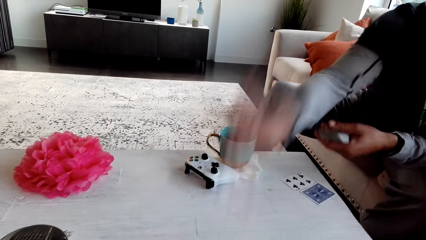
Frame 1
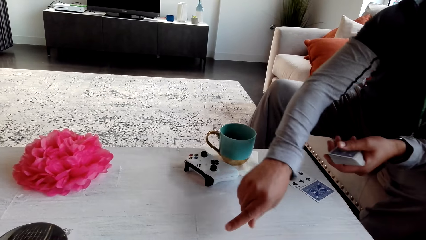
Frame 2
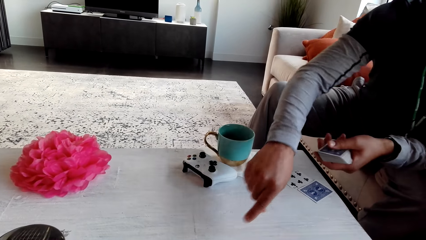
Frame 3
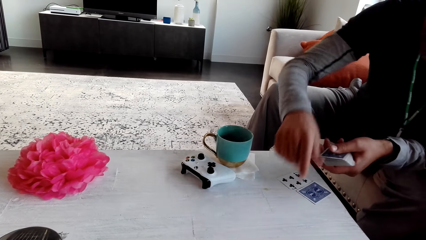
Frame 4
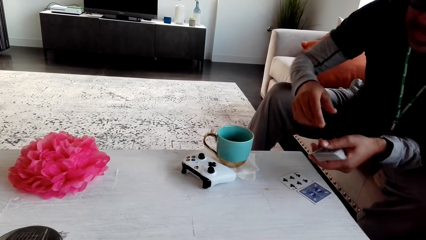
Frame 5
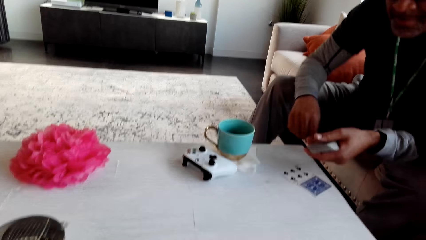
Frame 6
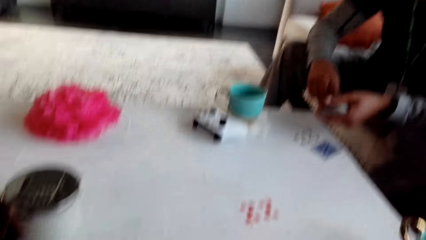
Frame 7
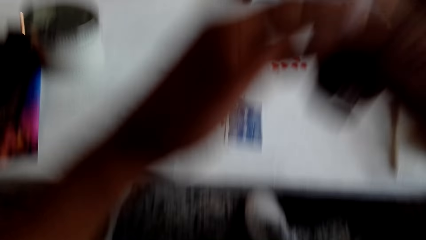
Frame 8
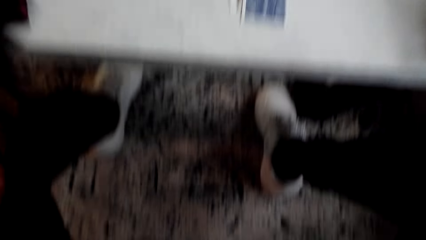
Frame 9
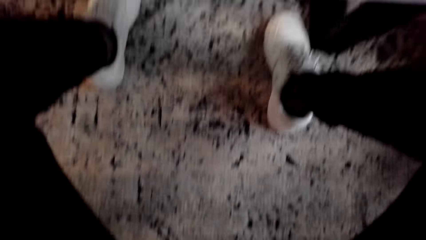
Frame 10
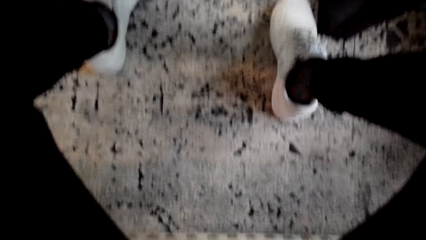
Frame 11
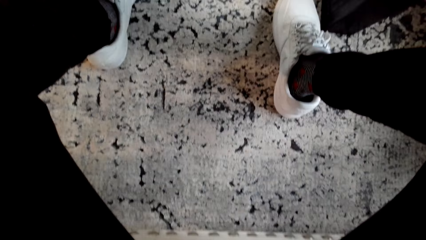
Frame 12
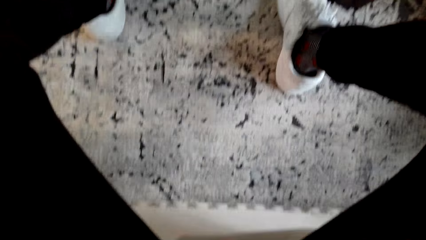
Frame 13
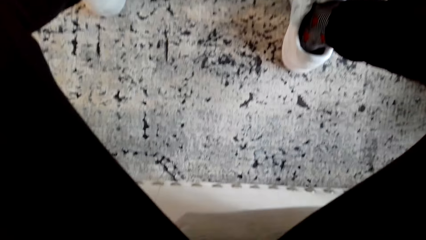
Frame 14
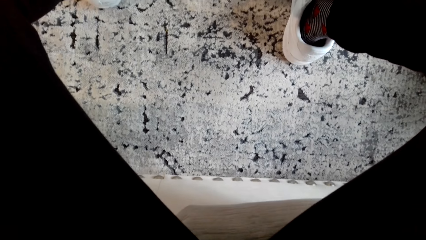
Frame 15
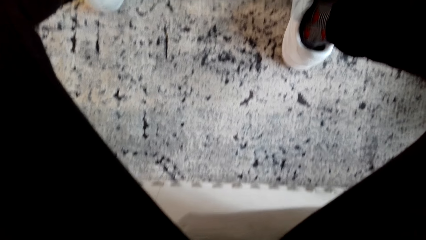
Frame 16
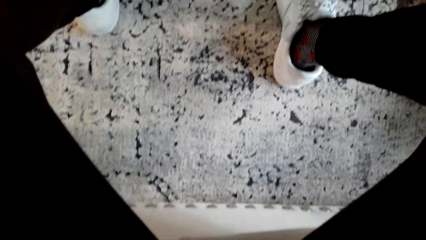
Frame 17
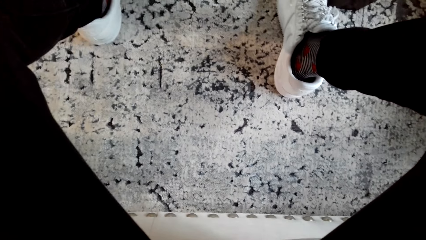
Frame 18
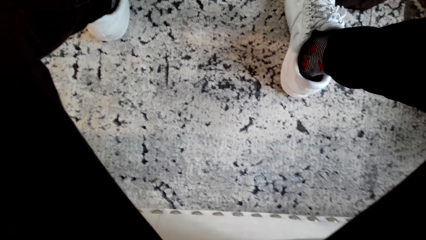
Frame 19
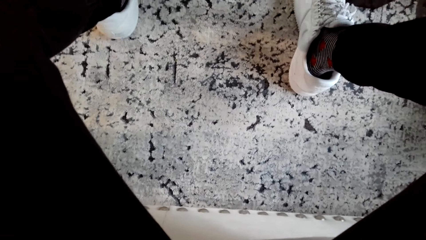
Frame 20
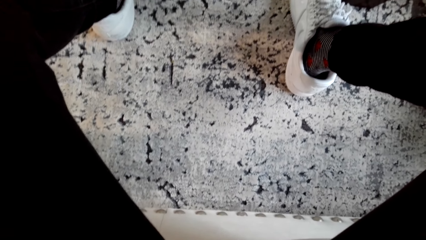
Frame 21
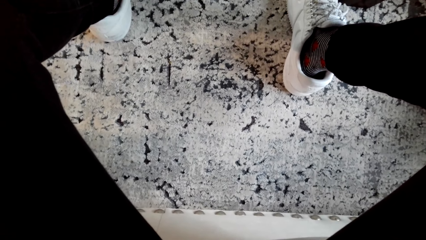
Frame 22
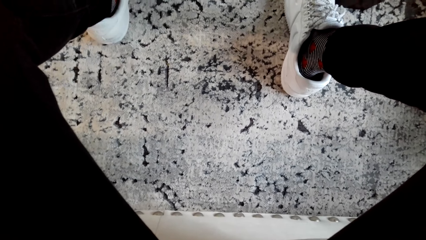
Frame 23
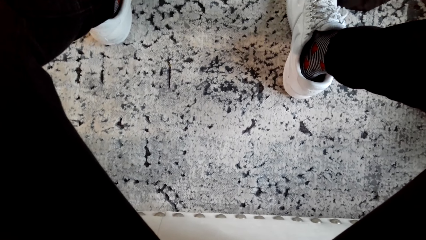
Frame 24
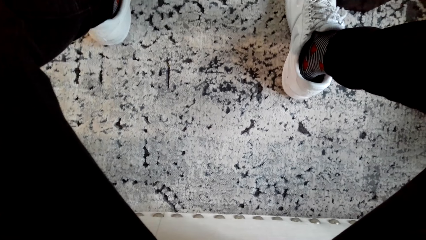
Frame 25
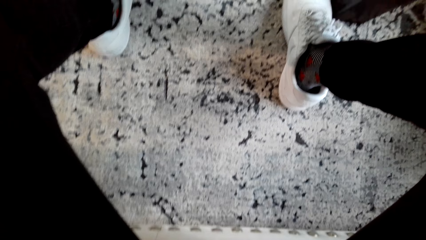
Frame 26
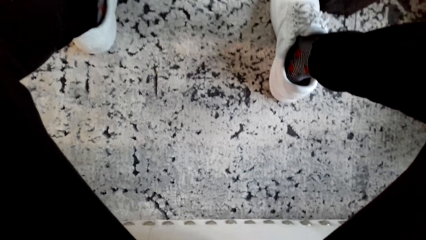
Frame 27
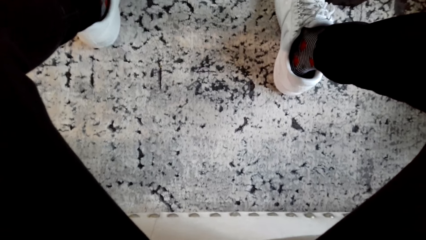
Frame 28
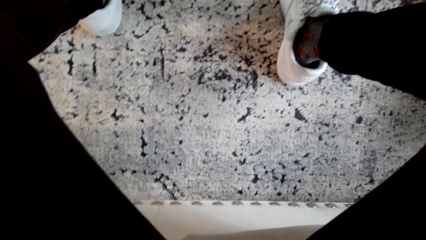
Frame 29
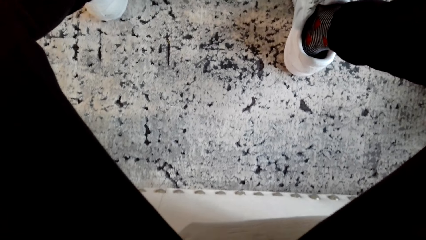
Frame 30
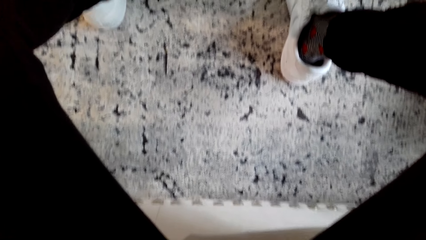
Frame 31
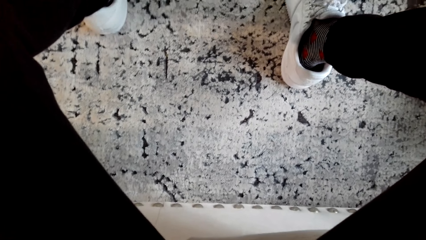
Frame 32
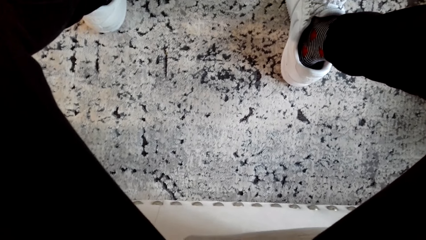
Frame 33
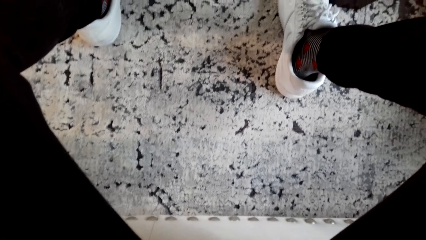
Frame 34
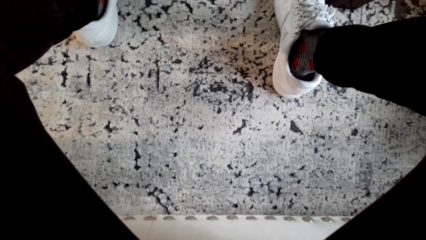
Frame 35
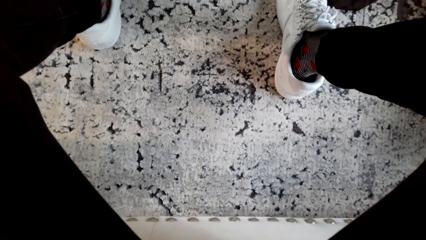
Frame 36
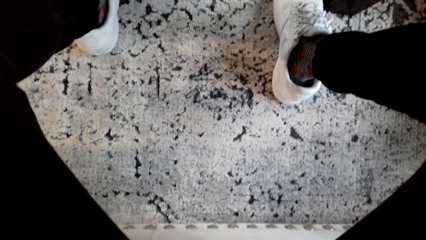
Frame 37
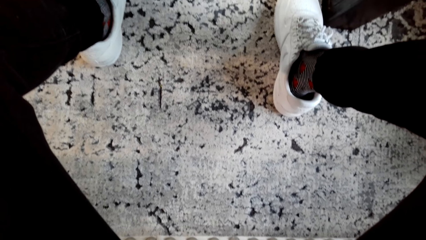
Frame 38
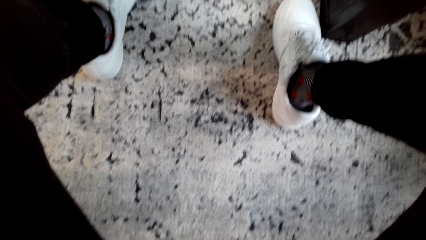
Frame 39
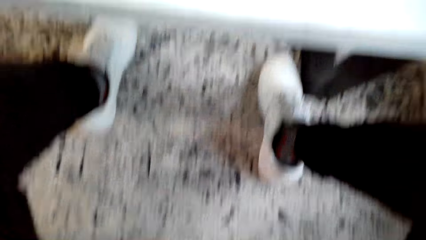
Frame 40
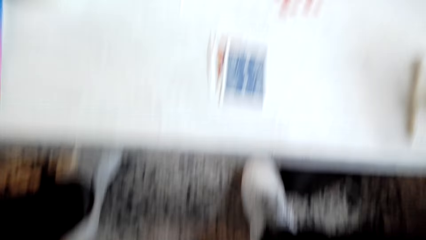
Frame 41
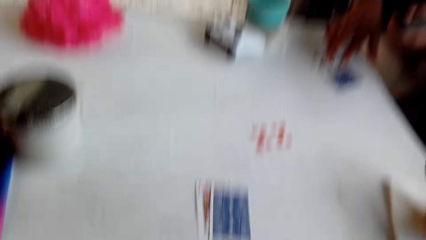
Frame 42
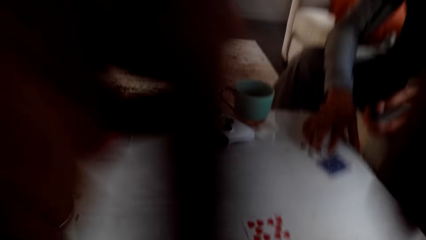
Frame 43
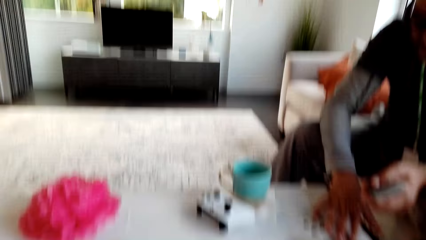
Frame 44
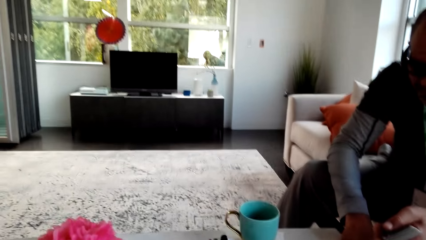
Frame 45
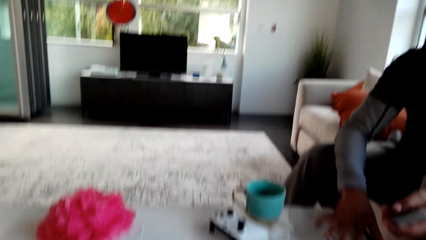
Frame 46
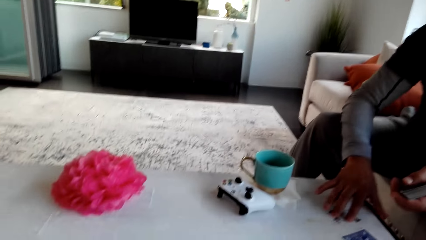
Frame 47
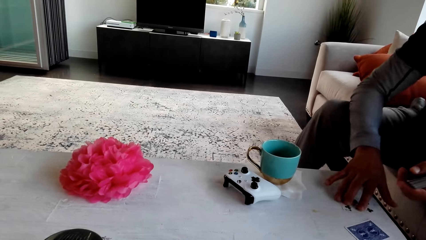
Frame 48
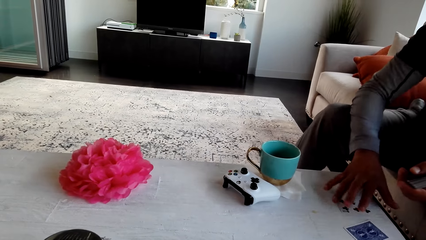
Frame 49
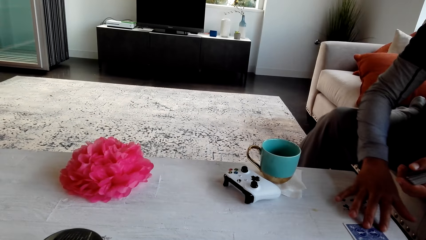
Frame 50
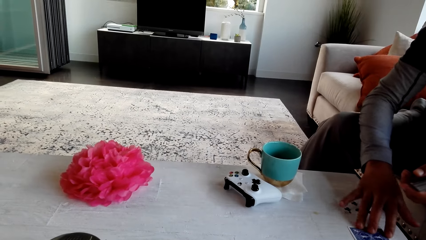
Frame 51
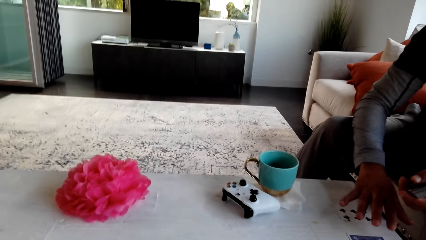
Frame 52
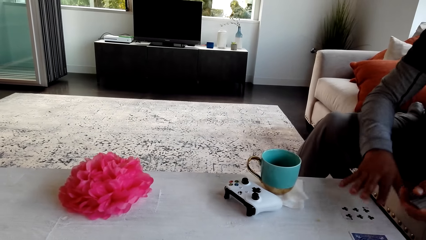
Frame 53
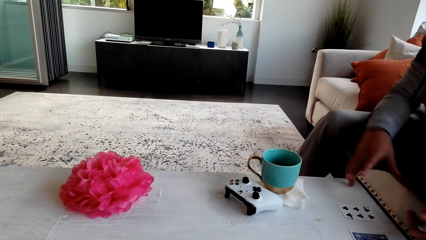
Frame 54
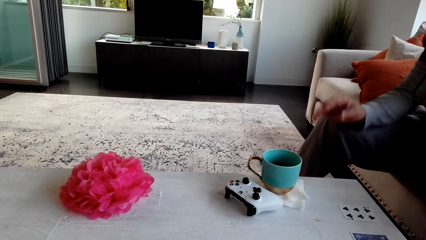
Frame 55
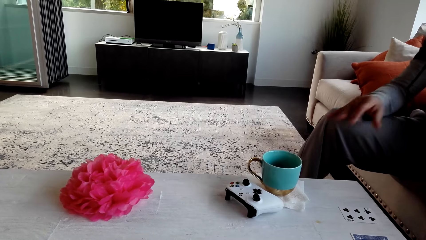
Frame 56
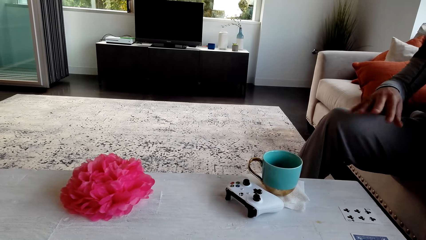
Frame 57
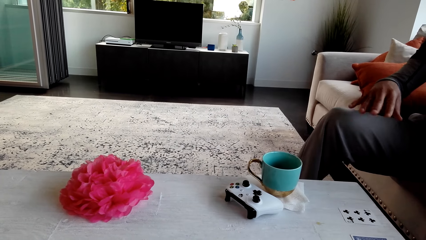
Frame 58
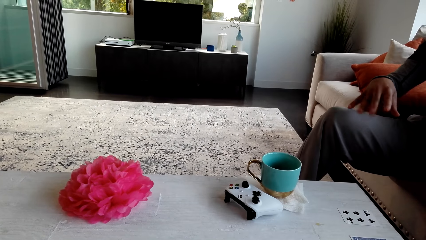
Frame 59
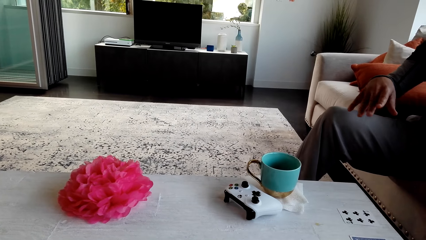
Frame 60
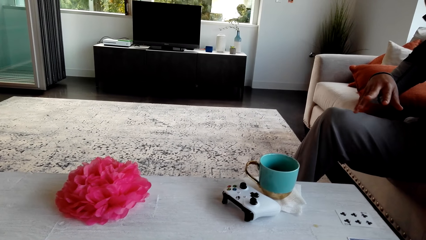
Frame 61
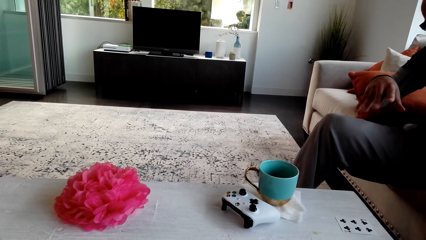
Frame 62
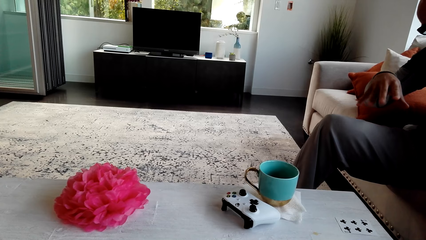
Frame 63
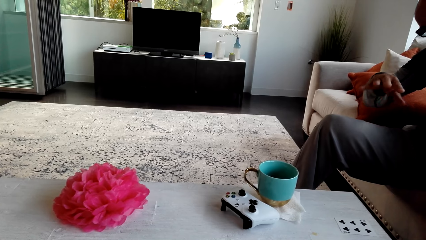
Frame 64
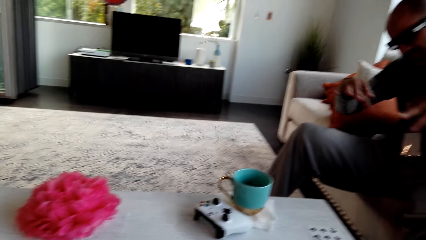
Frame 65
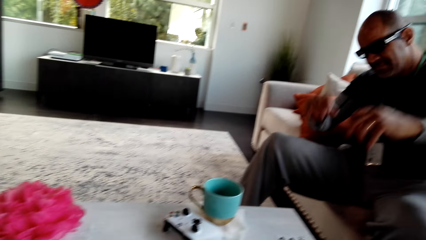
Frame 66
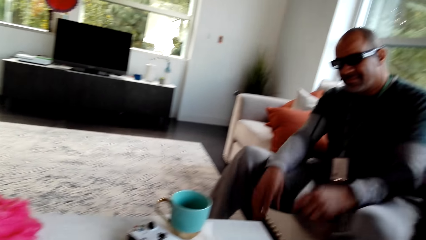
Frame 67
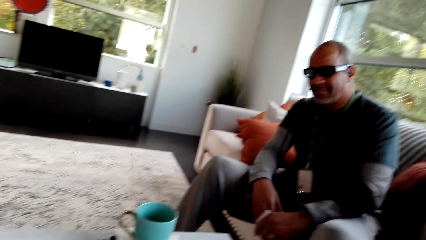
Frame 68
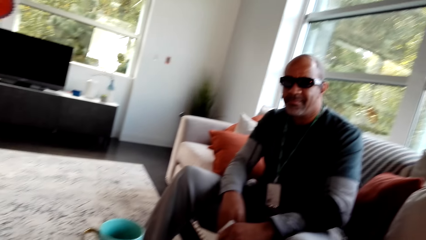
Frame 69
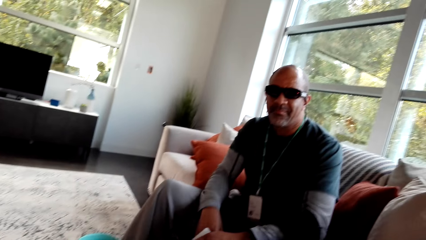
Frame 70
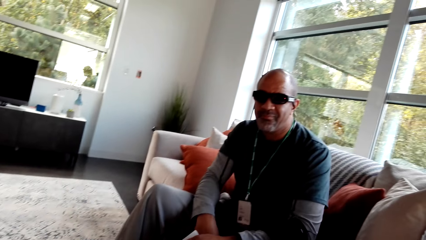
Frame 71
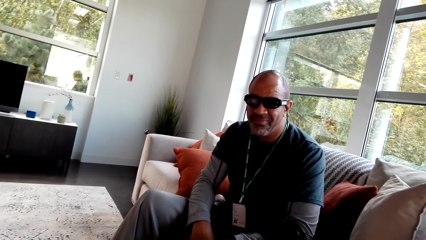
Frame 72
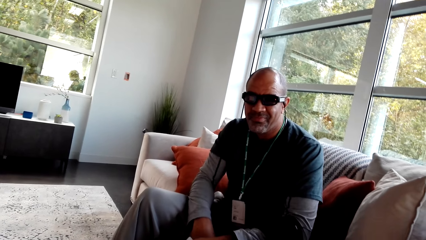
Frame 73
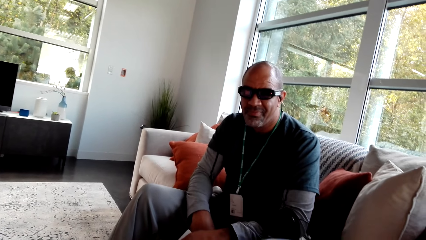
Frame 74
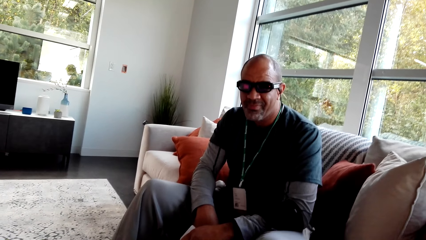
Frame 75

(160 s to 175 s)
A man picks a play card and places the play card on the table. The camera wearer stares down. They look around. They stare at the table. The man moves a card on the table. The man lifts his right hand and moves his hands. The camera wearer stares at the man.
